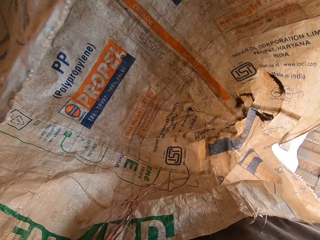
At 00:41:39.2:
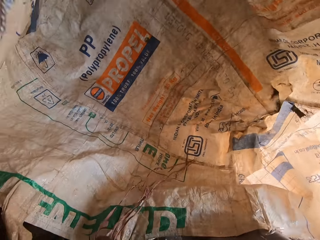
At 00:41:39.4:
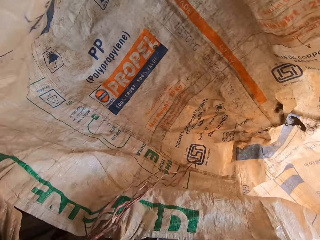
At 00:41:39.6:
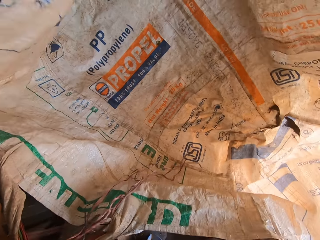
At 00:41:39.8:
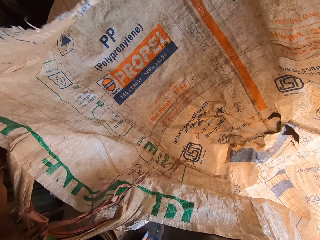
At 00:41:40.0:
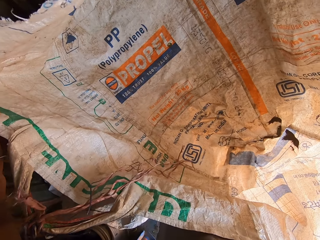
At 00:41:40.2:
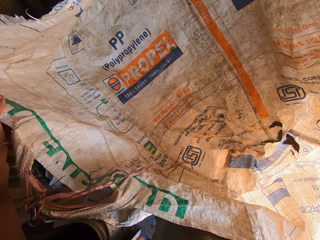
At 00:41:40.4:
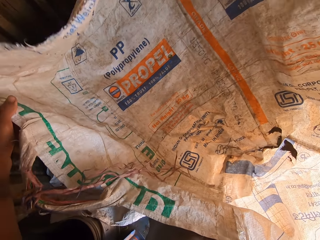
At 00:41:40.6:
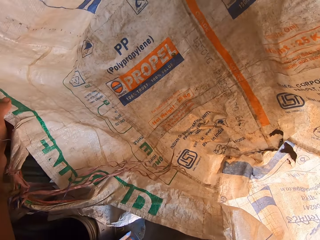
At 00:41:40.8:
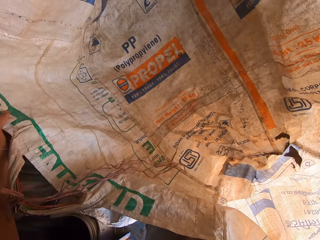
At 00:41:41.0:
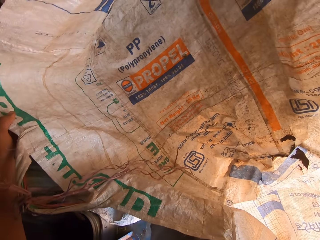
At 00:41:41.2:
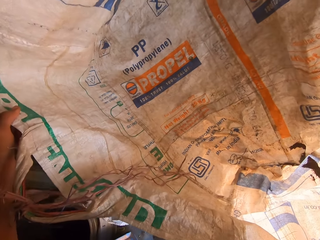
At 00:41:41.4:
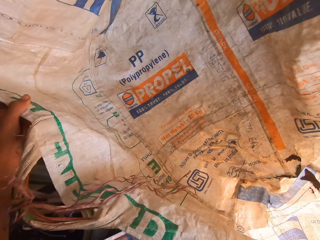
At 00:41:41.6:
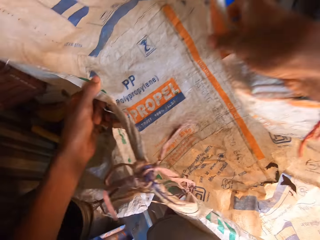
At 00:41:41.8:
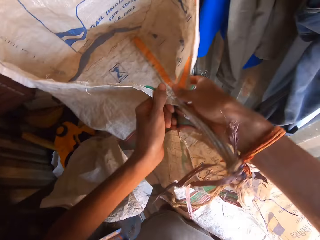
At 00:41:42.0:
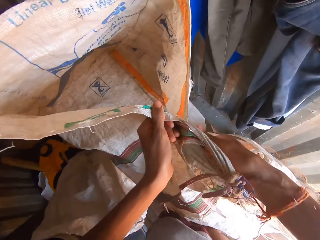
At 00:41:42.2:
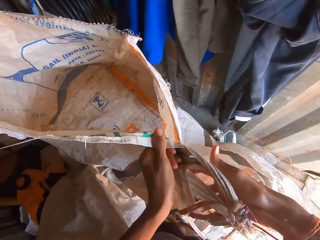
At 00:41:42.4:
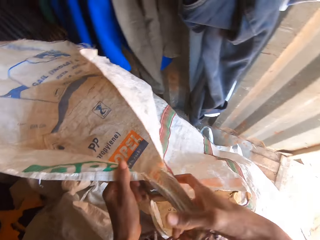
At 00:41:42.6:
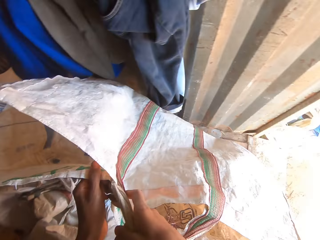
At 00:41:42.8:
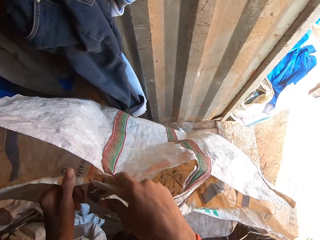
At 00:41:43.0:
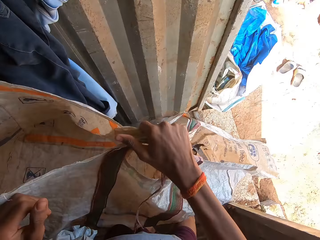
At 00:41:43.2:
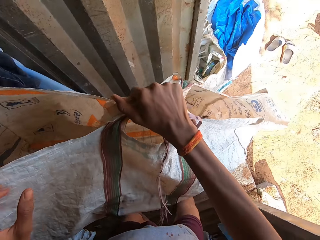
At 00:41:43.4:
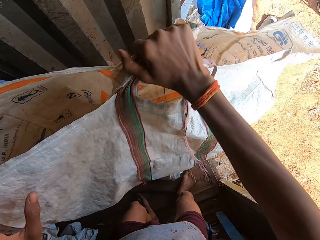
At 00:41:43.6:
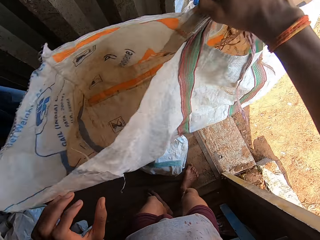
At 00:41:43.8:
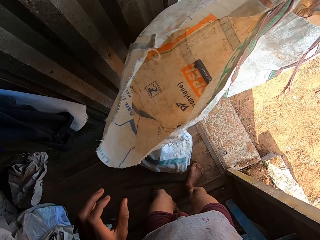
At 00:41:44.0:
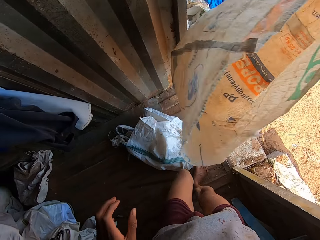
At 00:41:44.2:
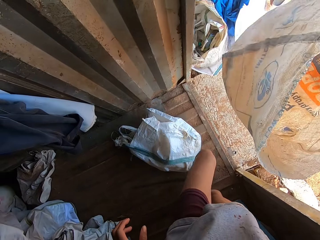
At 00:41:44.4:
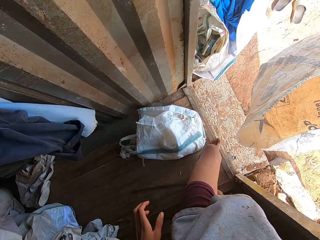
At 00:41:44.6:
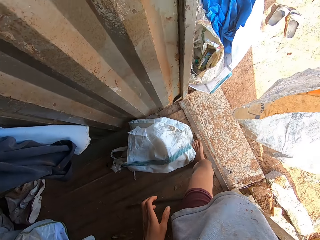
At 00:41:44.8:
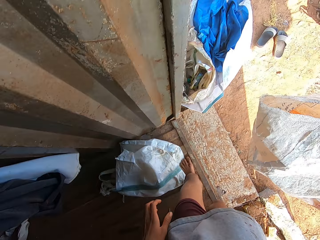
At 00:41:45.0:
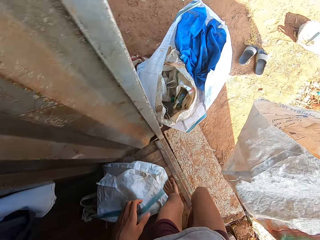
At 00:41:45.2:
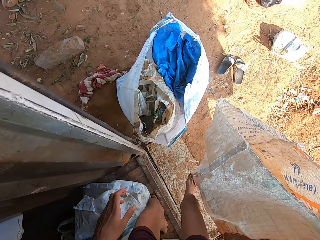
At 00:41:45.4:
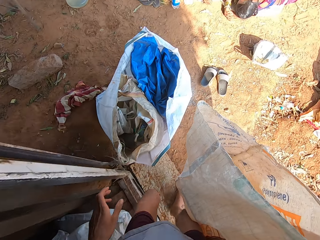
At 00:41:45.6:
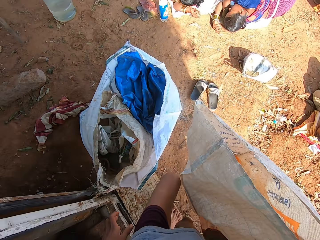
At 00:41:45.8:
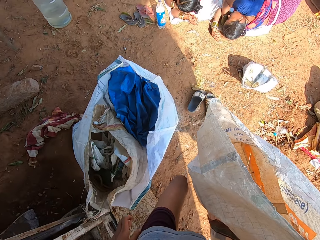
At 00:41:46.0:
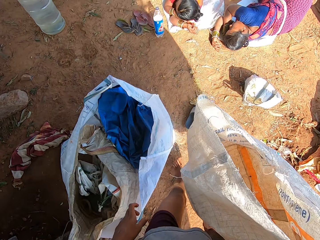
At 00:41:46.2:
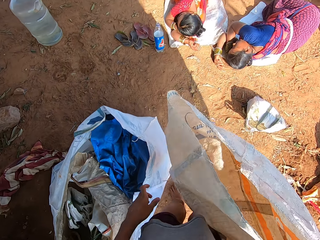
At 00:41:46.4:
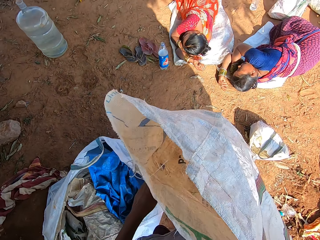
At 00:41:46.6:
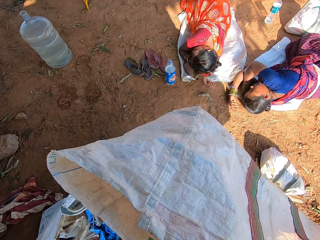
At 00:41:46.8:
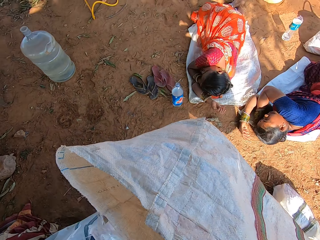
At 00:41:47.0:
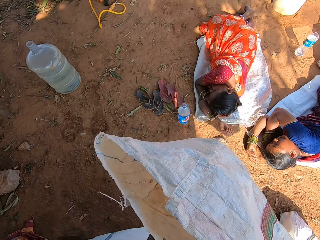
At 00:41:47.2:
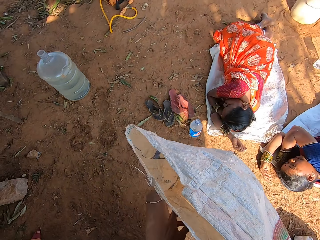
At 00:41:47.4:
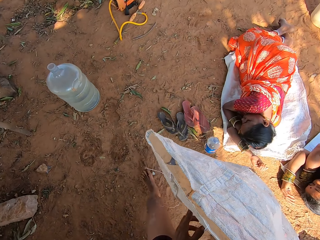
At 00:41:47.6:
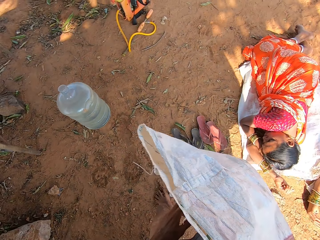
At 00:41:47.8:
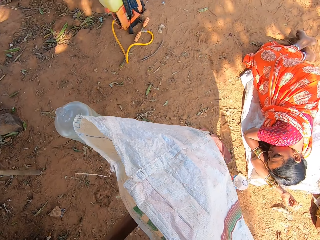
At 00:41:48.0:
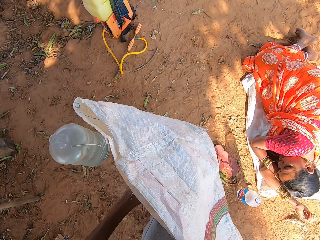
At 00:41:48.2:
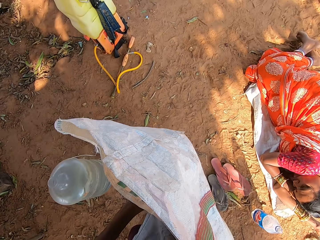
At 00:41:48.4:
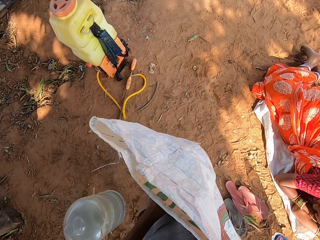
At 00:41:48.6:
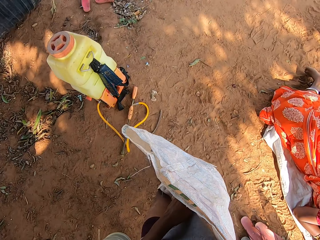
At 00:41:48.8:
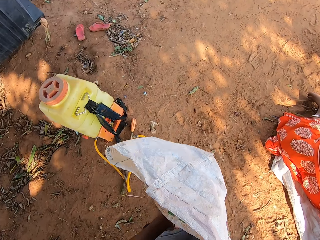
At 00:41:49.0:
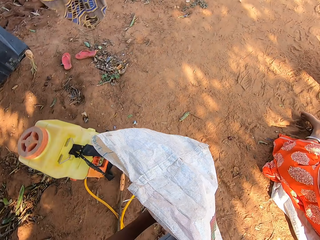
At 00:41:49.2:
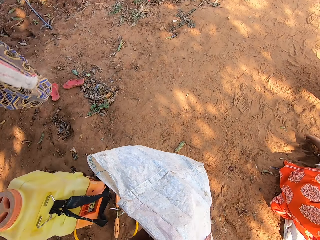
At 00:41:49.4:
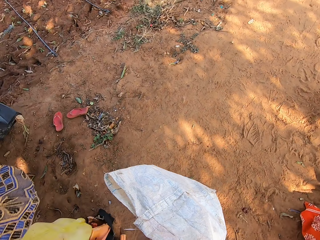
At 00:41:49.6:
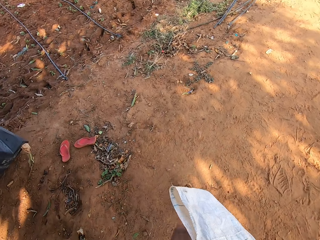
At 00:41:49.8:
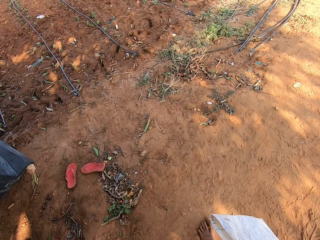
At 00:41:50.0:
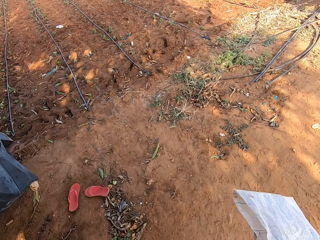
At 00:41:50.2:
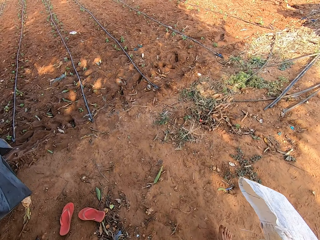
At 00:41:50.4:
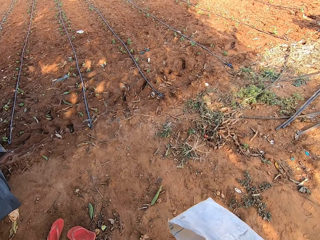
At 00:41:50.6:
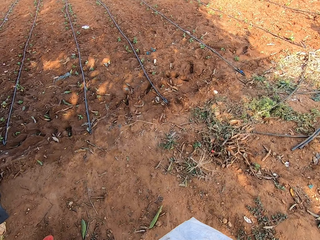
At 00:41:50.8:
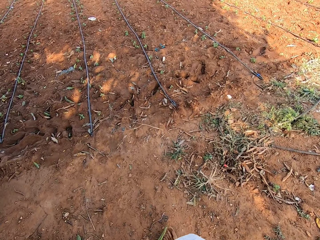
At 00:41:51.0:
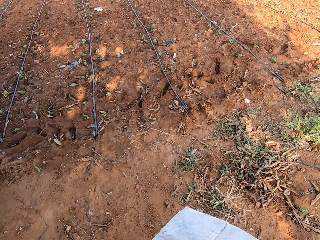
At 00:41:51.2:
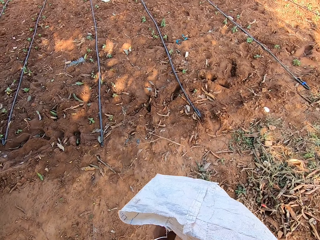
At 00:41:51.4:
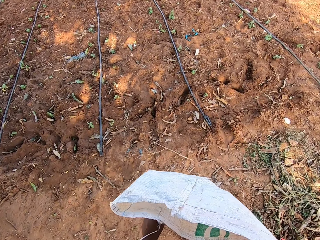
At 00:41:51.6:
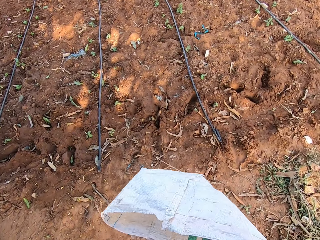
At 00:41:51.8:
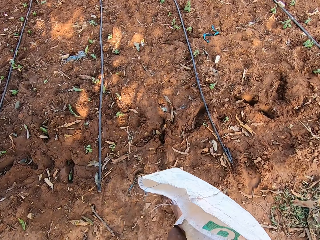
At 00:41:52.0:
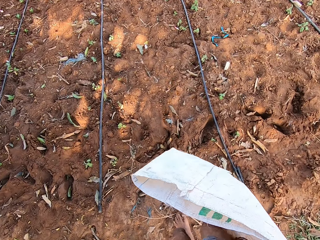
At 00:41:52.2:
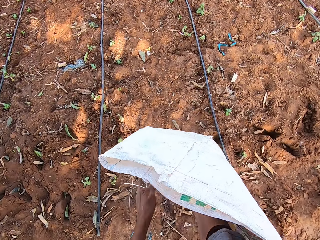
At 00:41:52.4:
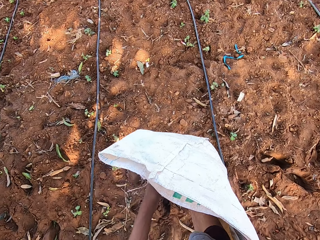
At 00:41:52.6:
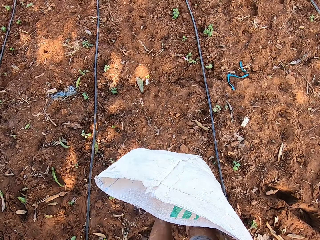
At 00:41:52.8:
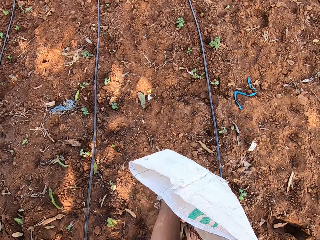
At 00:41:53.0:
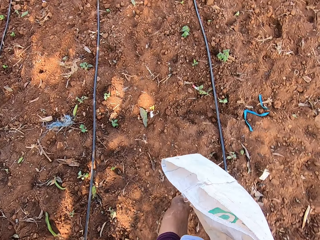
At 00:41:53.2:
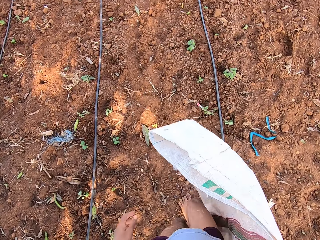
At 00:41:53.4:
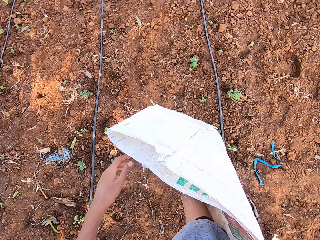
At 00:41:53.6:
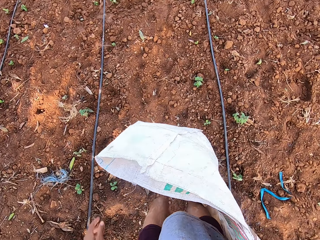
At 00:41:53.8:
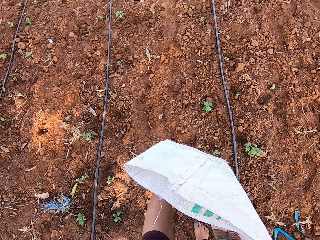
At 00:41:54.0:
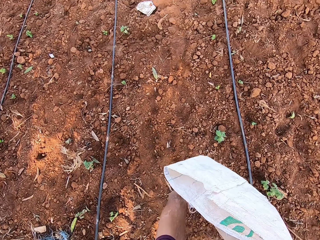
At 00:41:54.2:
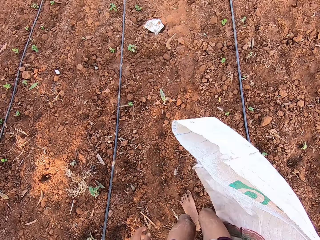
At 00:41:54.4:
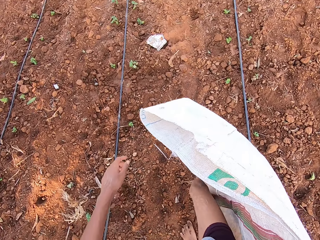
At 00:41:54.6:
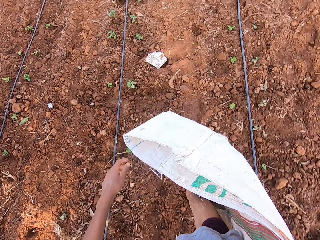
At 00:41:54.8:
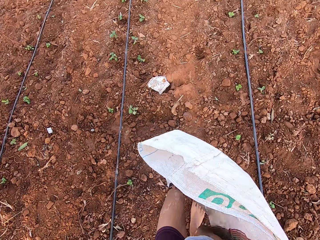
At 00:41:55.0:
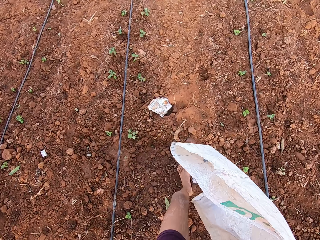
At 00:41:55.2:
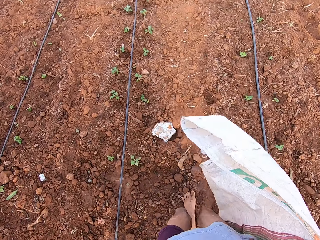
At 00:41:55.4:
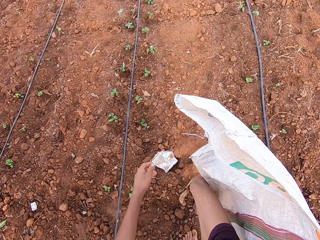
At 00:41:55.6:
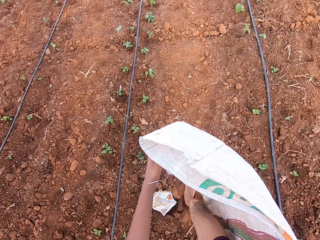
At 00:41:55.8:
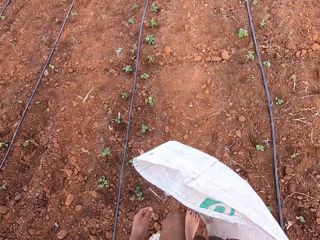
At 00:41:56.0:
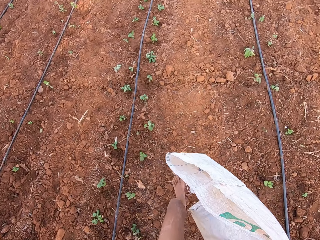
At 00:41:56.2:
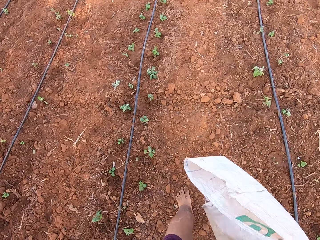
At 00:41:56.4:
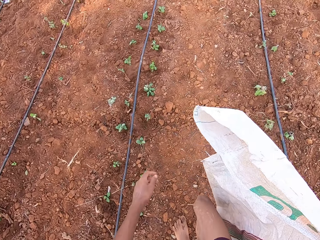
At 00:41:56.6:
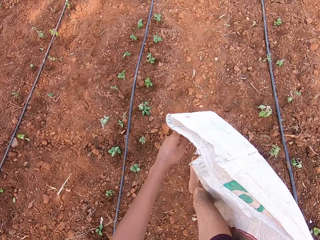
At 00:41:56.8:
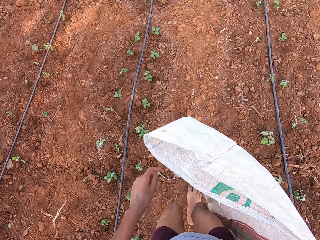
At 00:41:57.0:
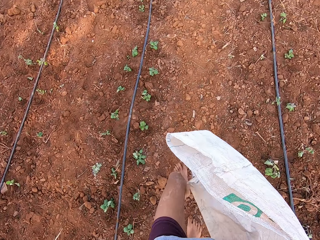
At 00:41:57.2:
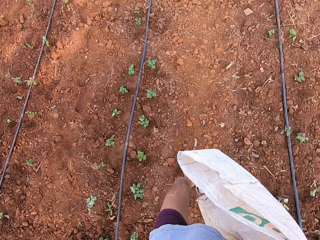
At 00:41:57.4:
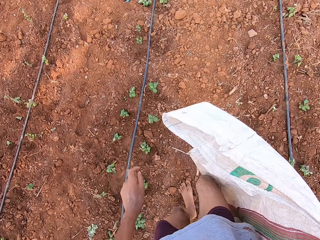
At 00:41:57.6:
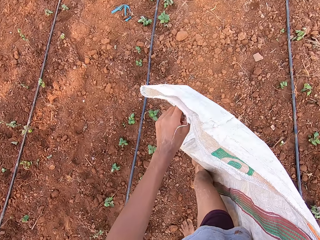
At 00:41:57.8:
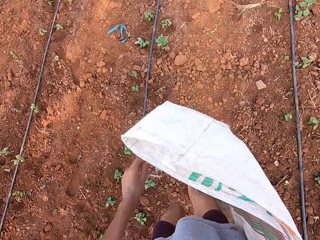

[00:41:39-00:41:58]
The camera wearer holds the sack with his right hand. He carries the bag. He walks on the field. He walks on the farmland.

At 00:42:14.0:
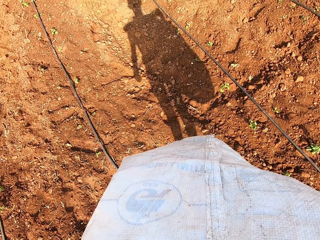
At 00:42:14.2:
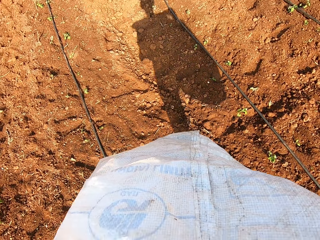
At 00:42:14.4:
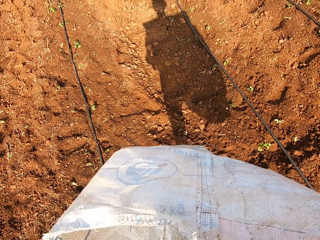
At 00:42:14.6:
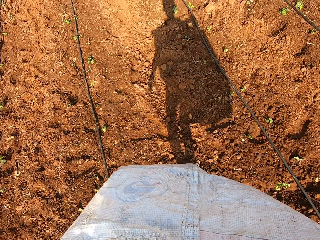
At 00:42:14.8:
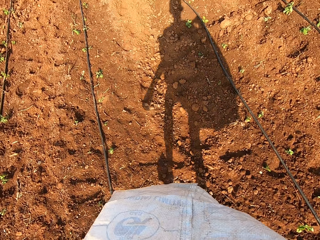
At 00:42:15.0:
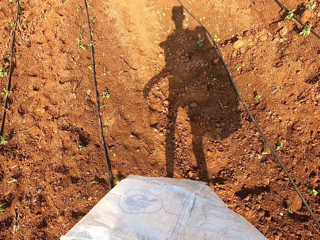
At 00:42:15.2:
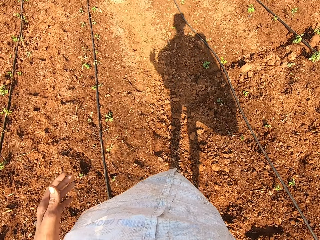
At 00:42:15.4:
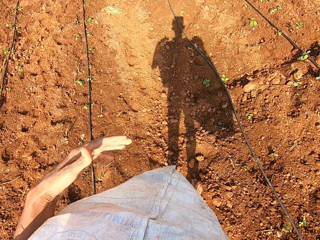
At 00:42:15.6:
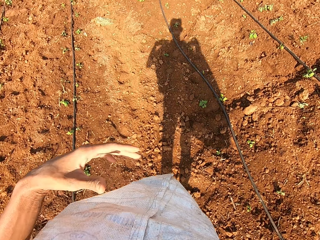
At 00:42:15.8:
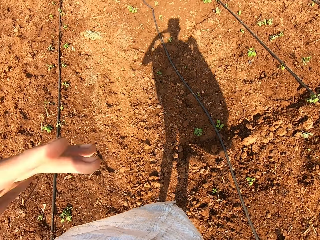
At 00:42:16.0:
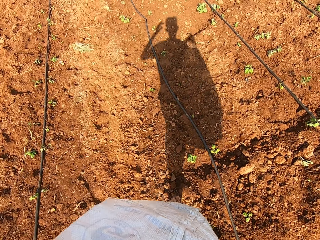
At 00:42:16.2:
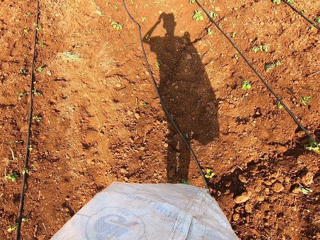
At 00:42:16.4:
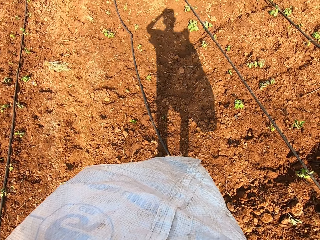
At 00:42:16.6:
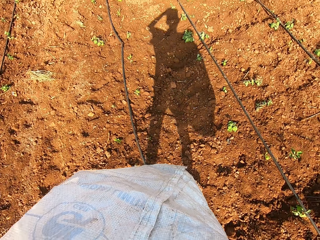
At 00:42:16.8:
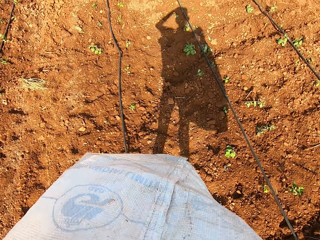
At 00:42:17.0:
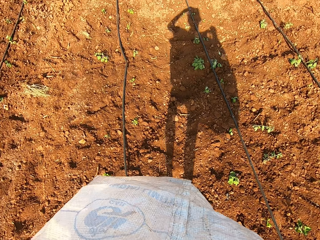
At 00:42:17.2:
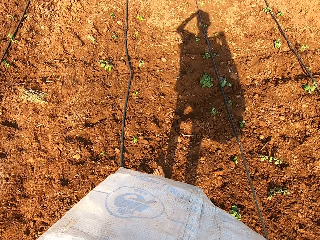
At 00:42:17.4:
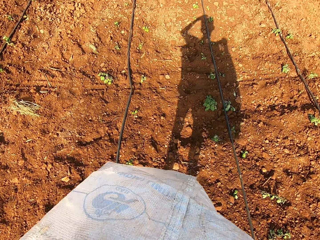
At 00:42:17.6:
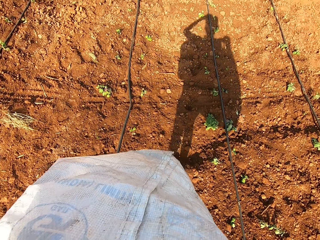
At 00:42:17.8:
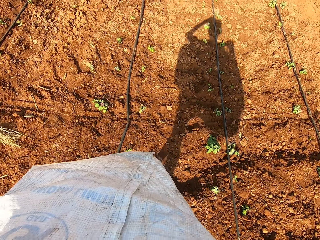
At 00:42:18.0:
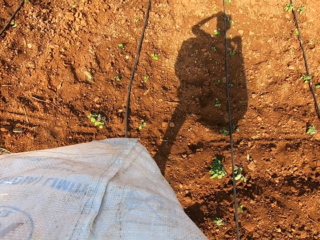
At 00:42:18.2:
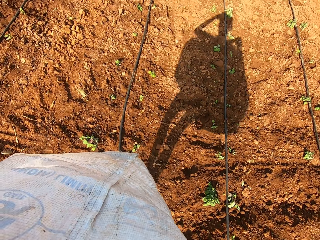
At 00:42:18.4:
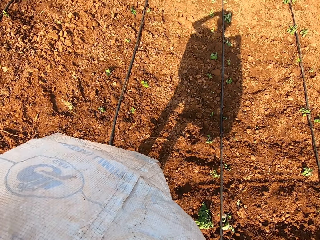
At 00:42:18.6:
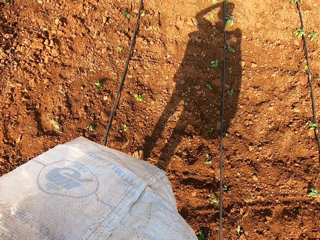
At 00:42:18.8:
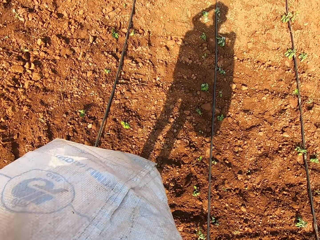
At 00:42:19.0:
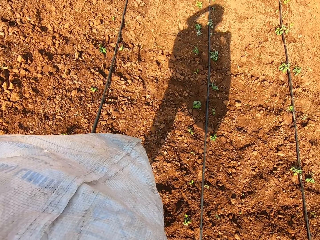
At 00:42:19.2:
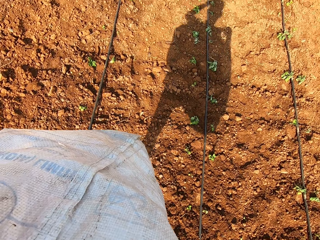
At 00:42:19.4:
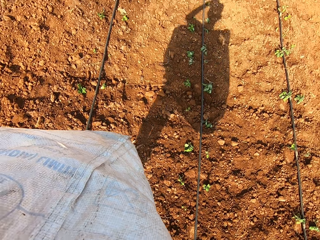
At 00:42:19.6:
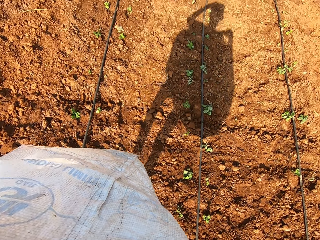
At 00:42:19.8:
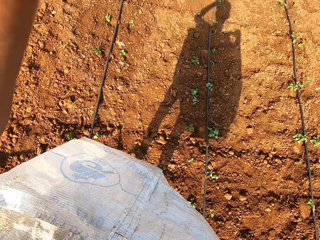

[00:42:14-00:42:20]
The camera wearer raises a hand and walks on the field.
